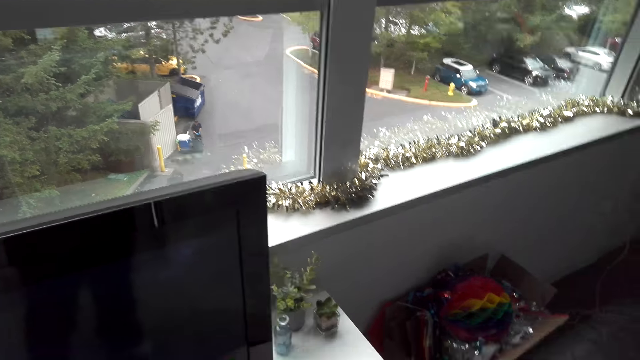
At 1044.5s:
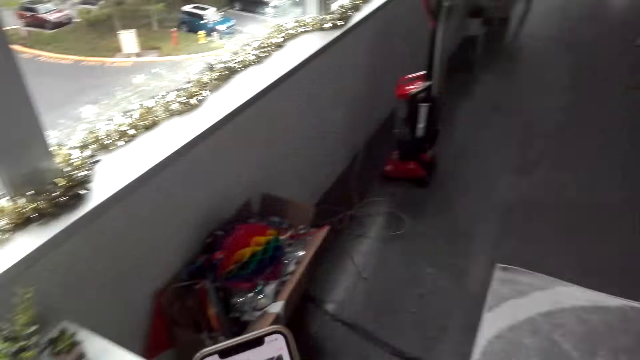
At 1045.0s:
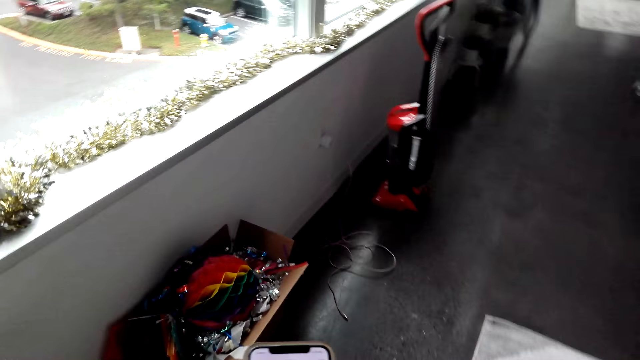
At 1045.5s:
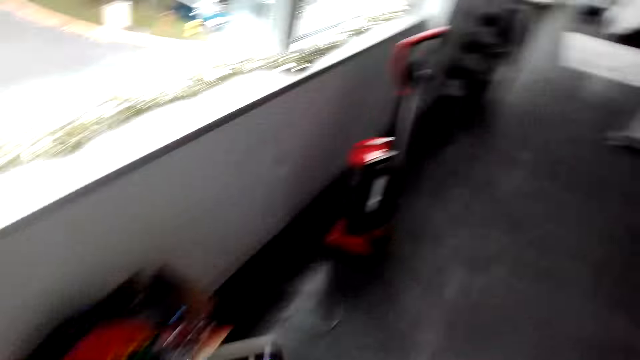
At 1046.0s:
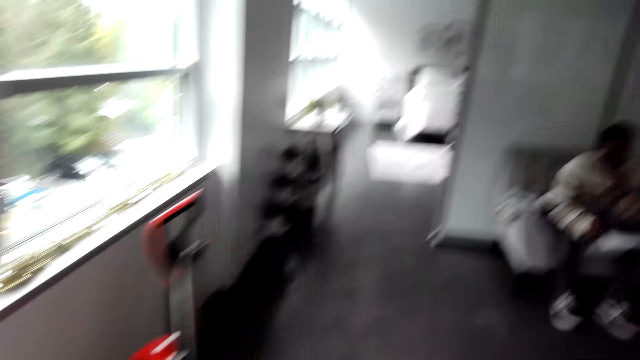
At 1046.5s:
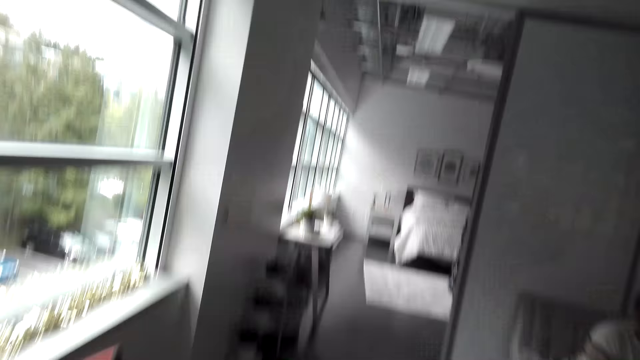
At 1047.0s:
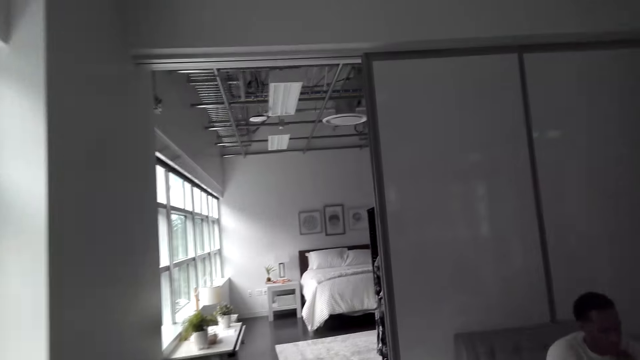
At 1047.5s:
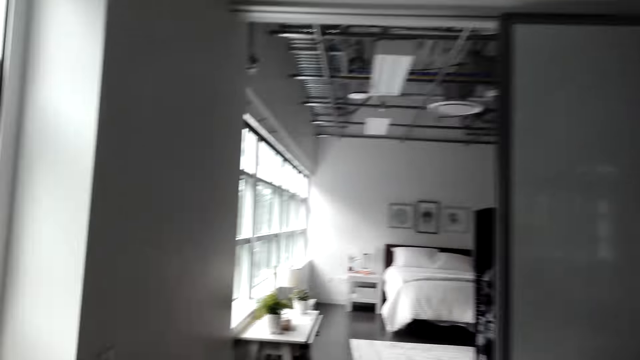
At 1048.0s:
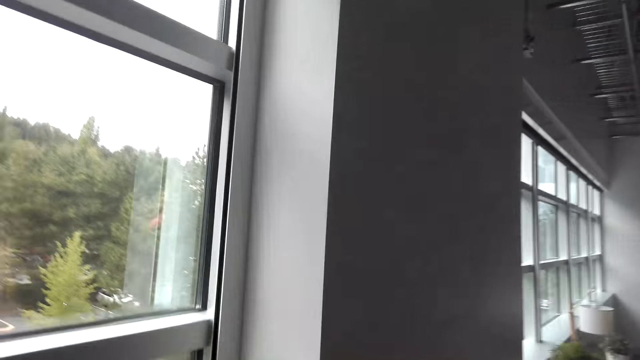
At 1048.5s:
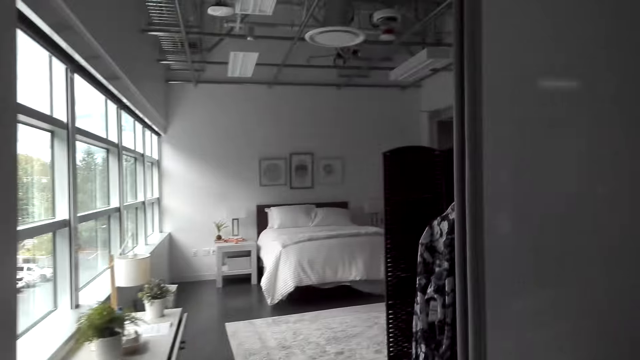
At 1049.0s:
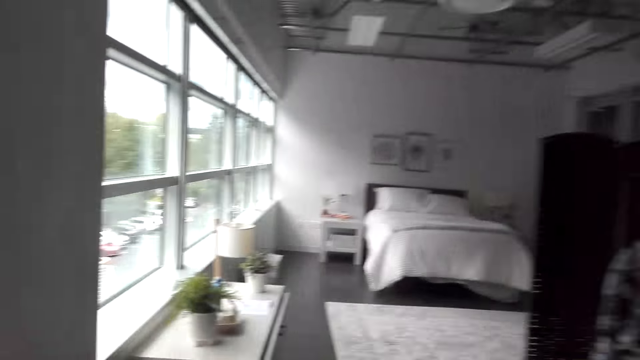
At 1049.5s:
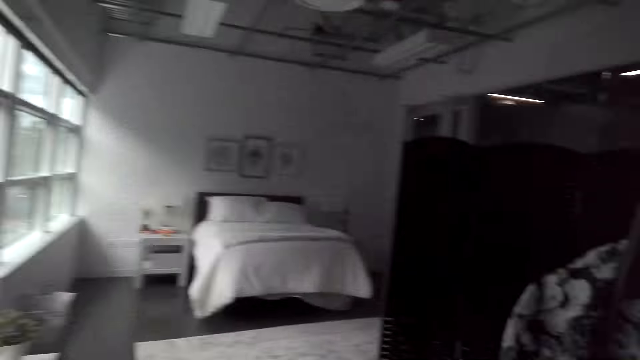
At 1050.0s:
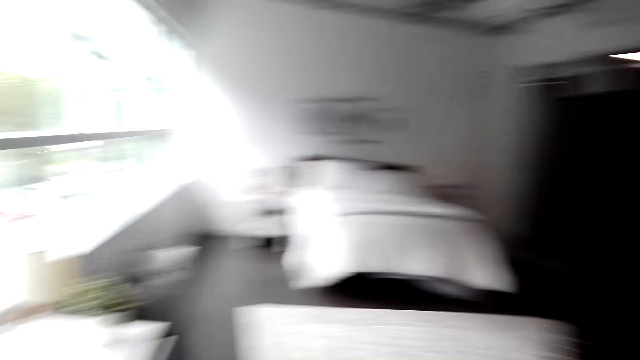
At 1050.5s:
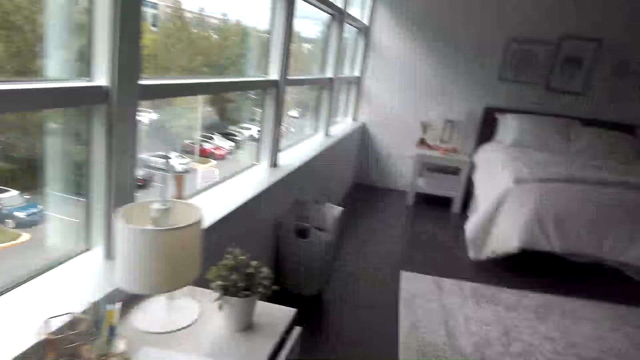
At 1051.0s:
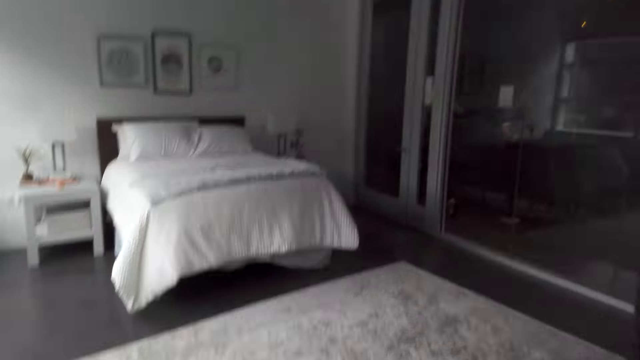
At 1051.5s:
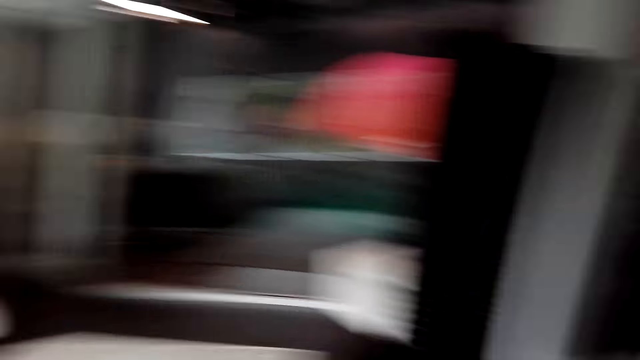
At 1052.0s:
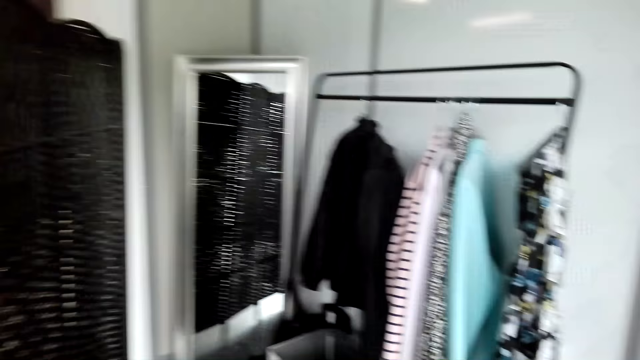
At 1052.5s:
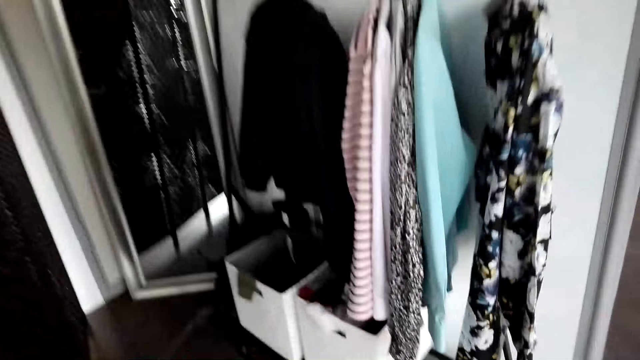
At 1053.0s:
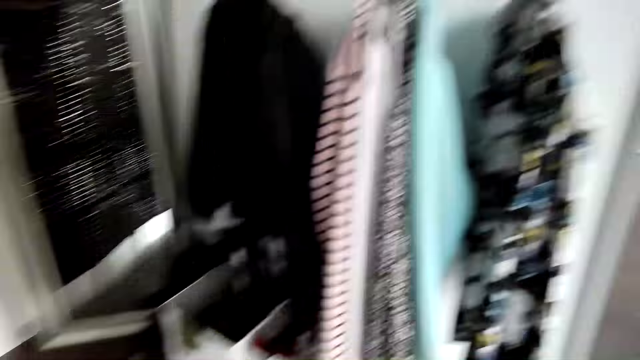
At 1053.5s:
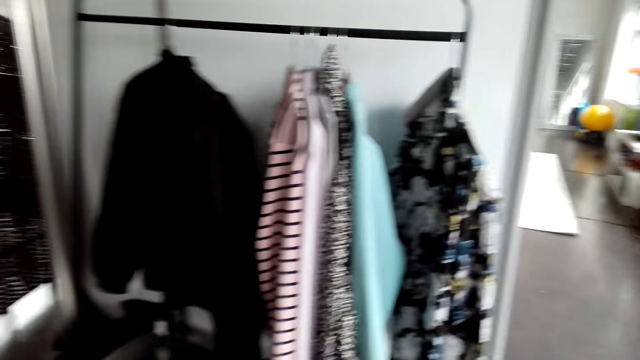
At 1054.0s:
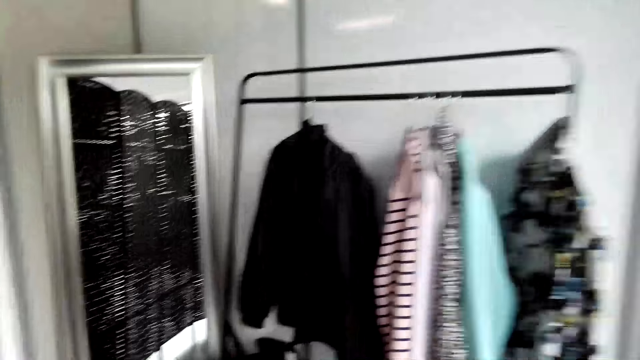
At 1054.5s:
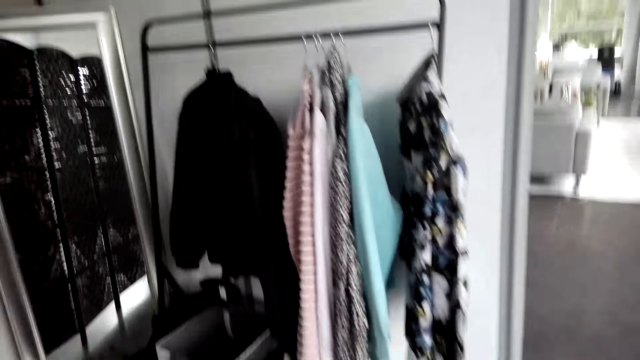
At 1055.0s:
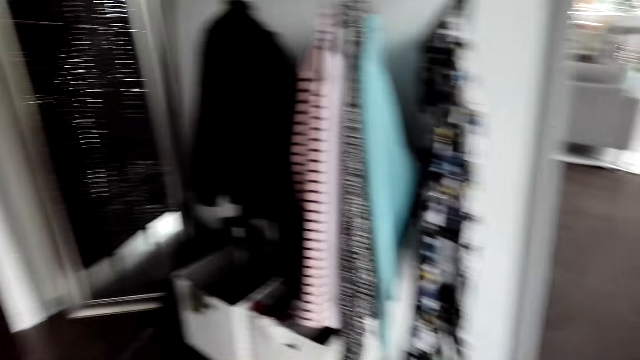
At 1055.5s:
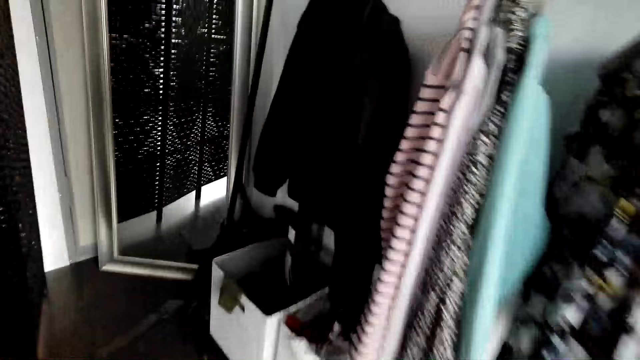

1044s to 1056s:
The camera wearer walks to the bedroom. They walk around.

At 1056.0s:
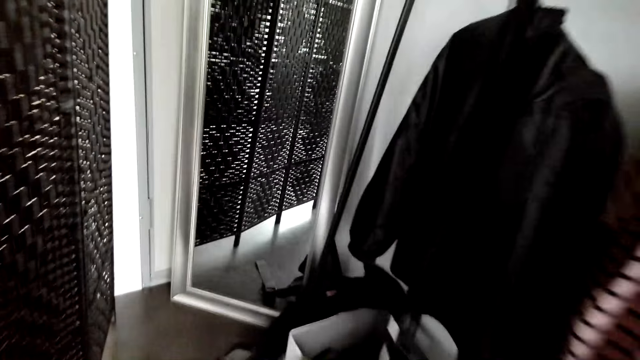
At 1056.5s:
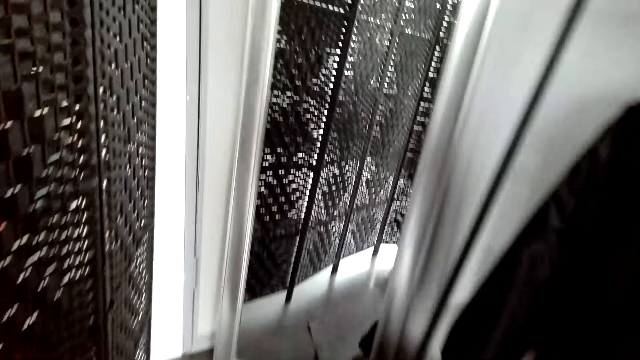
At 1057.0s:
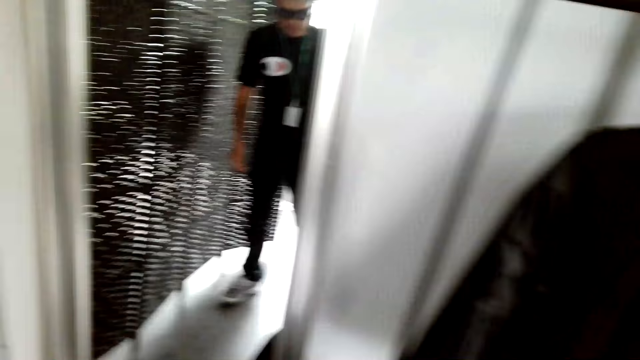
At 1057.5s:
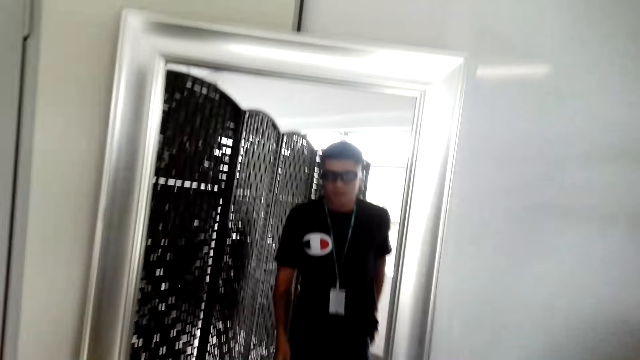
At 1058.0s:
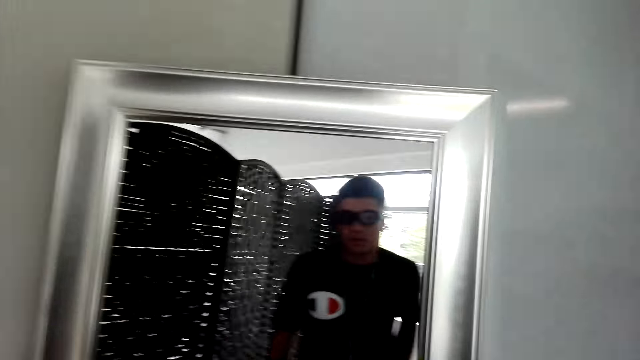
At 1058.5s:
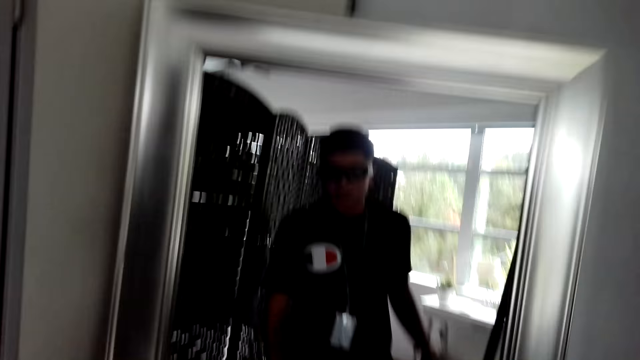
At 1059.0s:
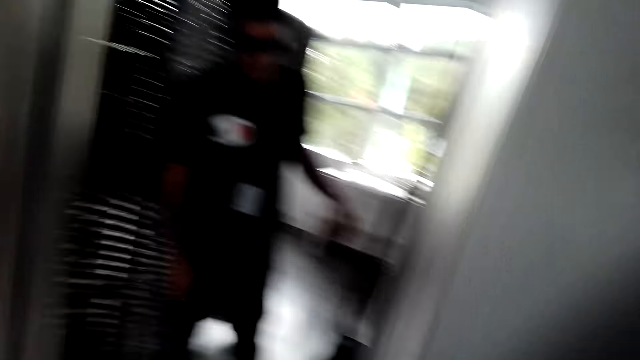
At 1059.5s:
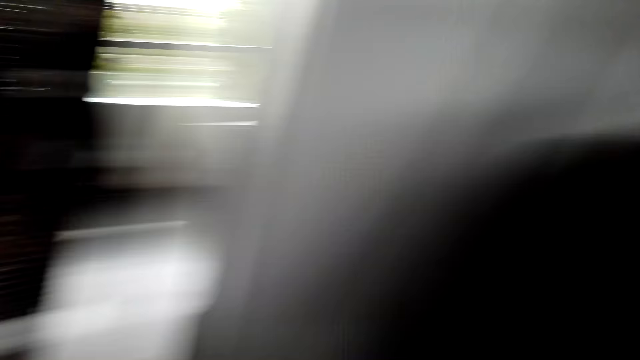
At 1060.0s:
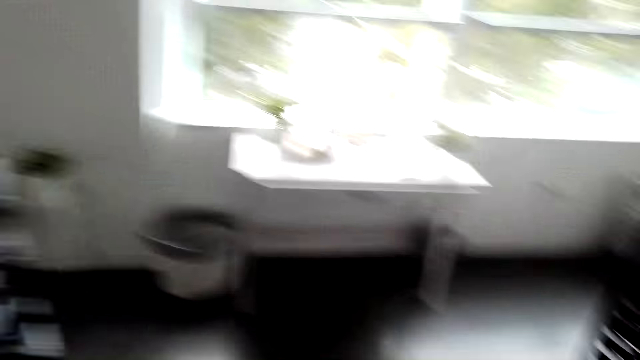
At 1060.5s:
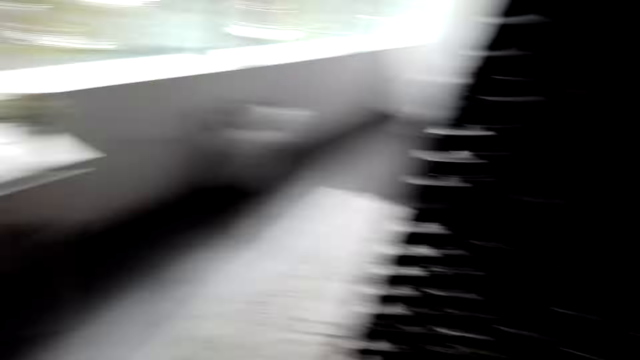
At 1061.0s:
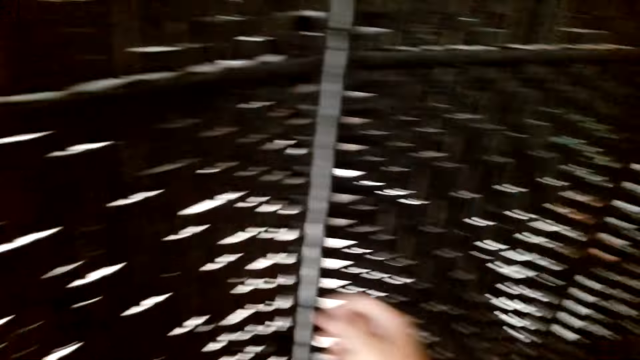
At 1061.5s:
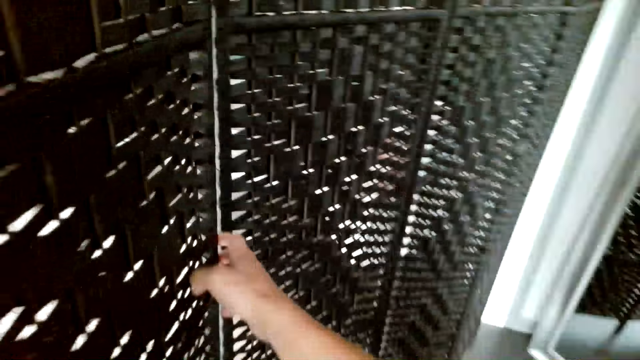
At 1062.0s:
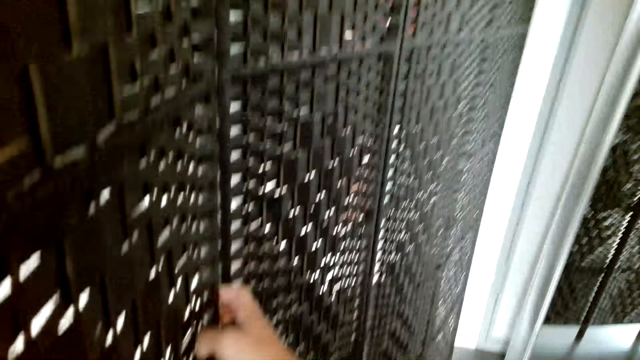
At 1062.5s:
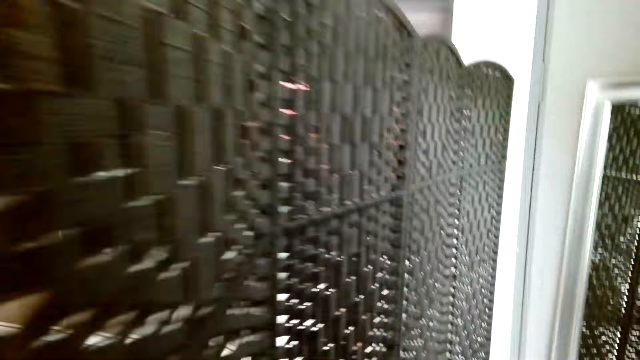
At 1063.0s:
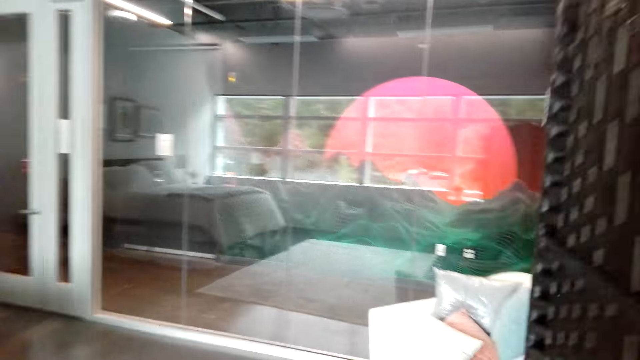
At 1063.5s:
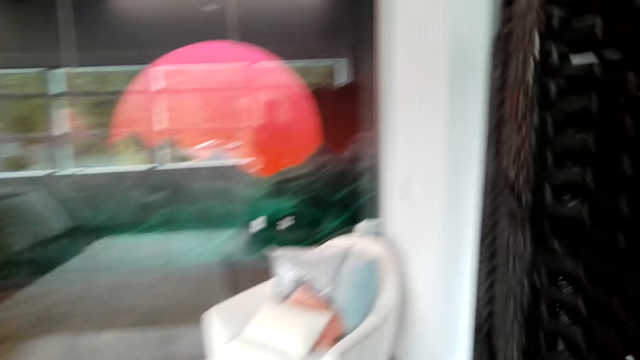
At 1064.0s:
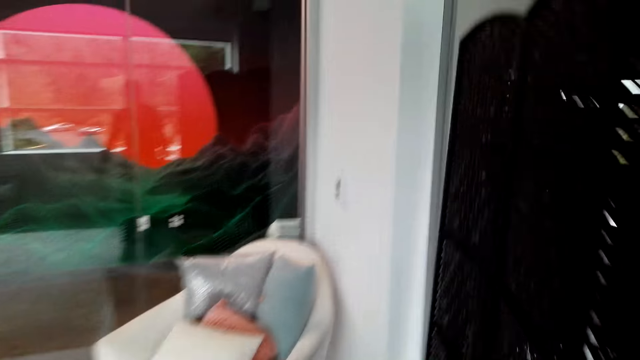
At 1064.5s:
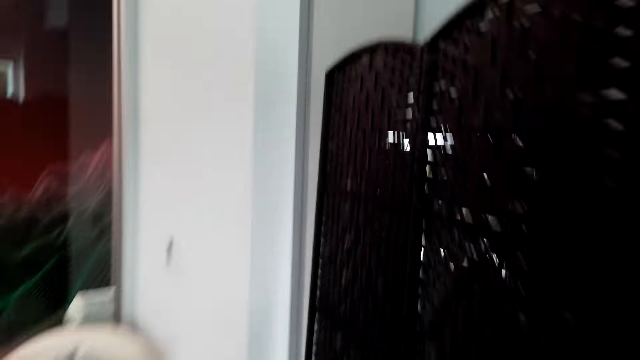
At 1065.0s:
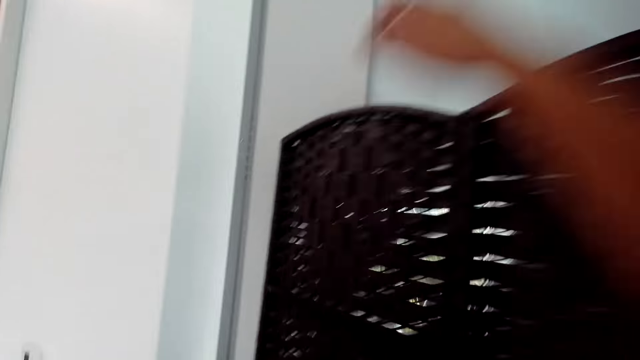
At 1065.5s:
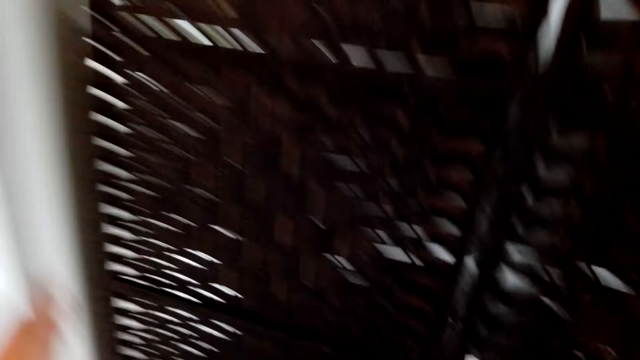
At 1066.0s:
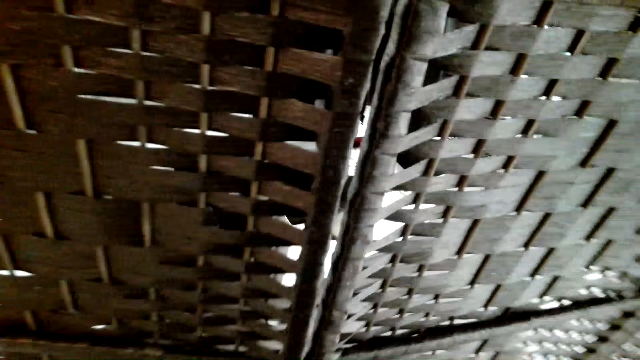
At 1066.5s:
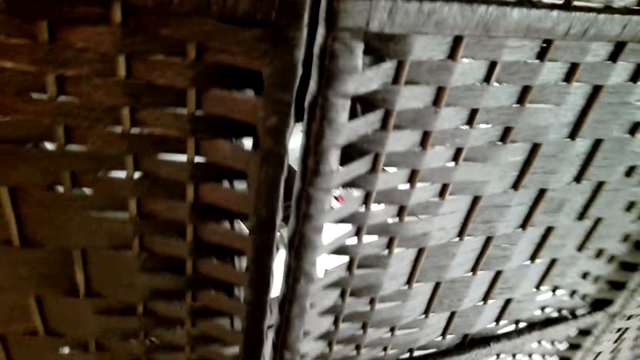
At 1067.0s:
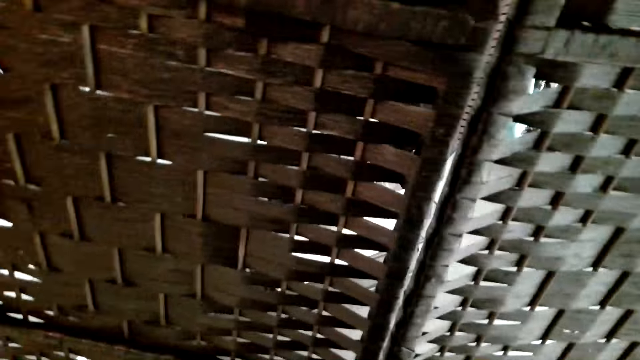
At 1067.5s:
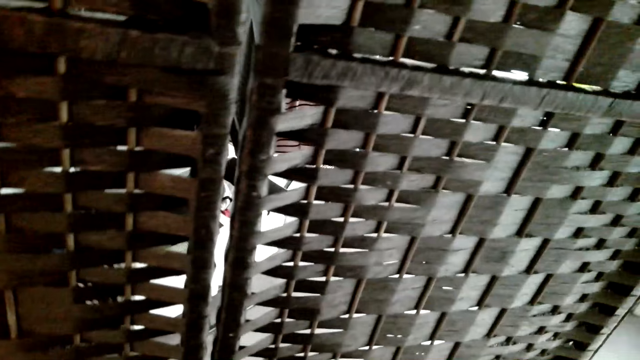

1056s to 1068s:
The camera wearer looks at himself in the mirror. They walk around. They close the opening space.
